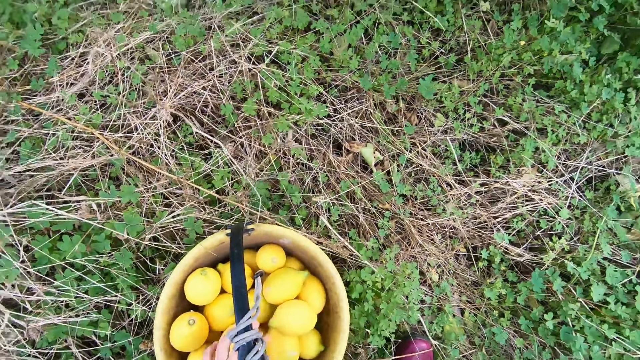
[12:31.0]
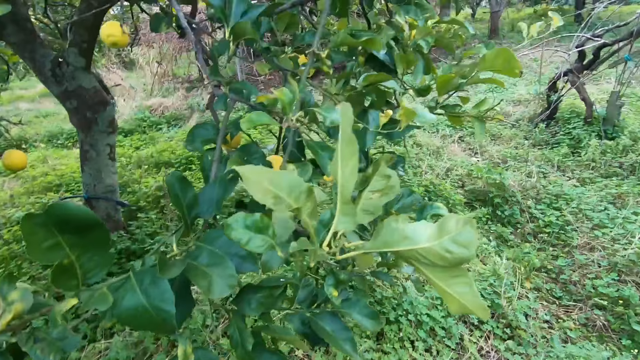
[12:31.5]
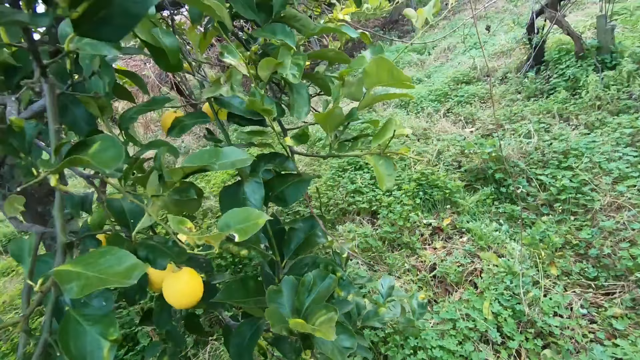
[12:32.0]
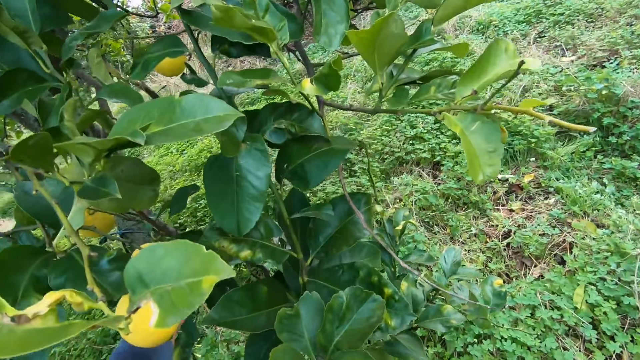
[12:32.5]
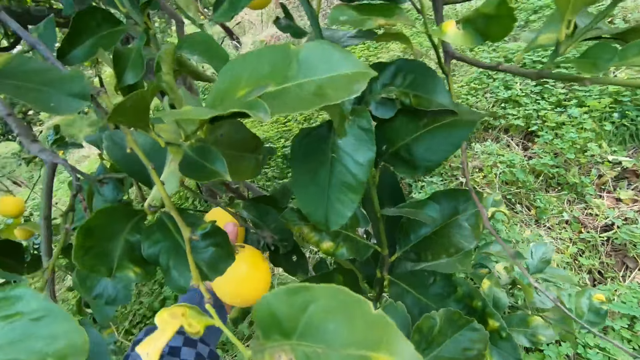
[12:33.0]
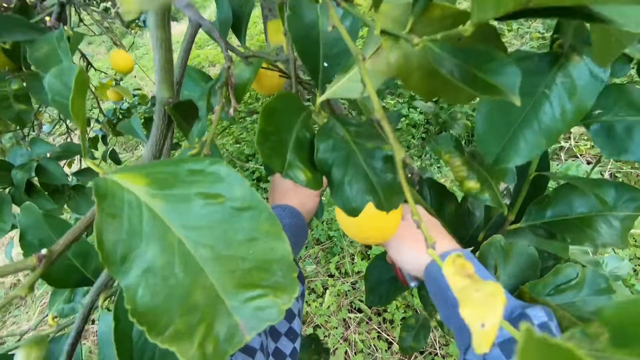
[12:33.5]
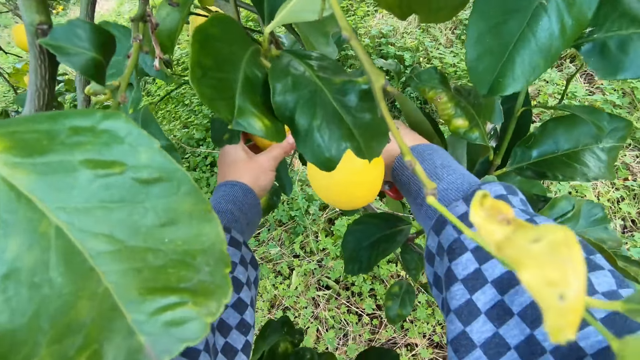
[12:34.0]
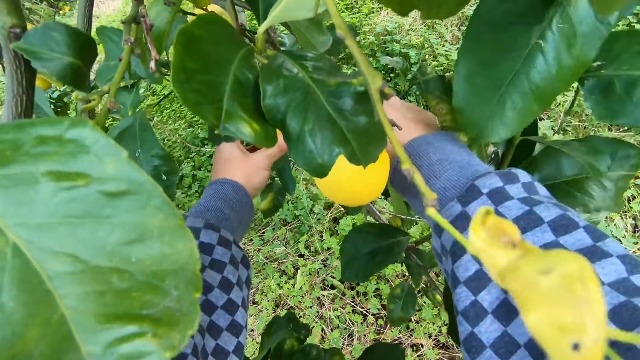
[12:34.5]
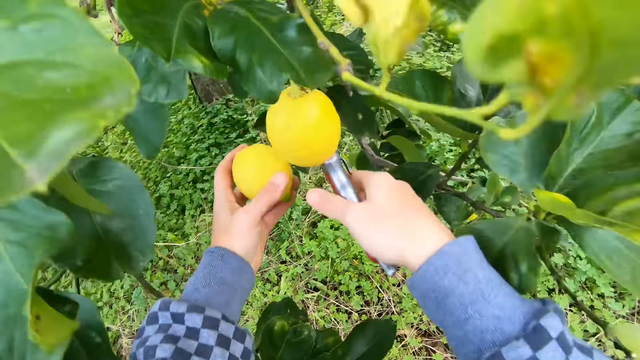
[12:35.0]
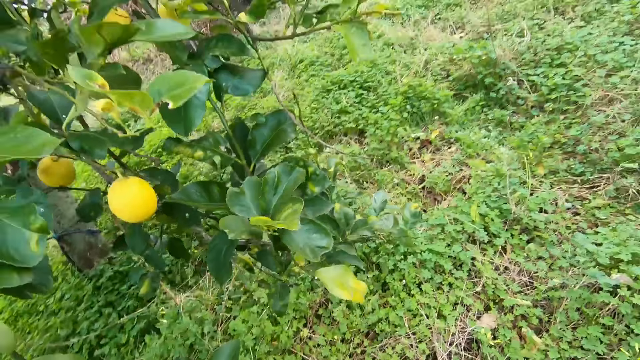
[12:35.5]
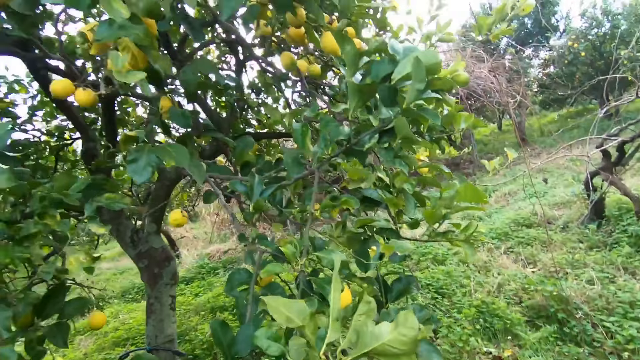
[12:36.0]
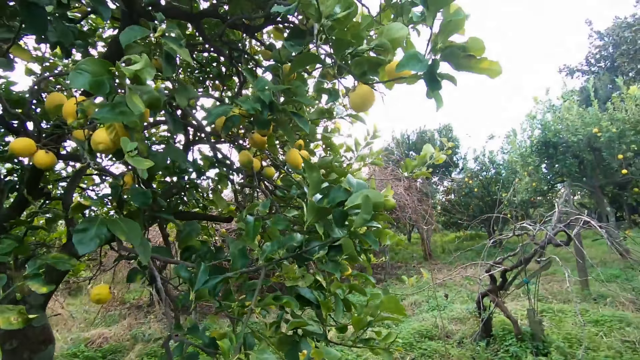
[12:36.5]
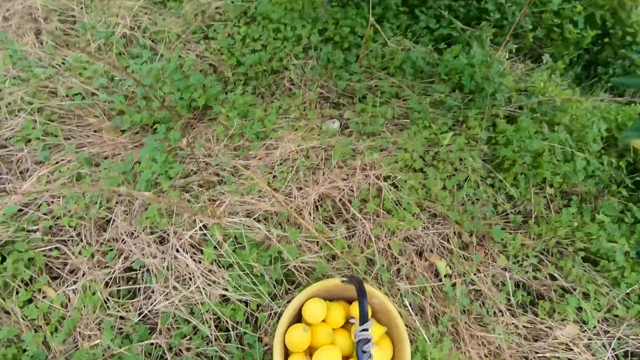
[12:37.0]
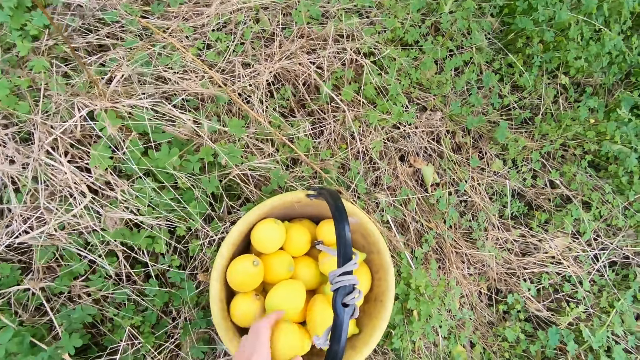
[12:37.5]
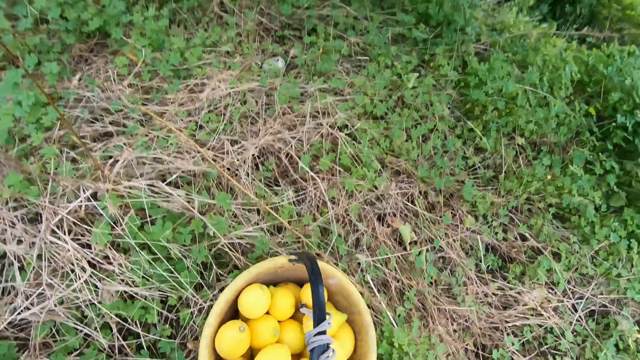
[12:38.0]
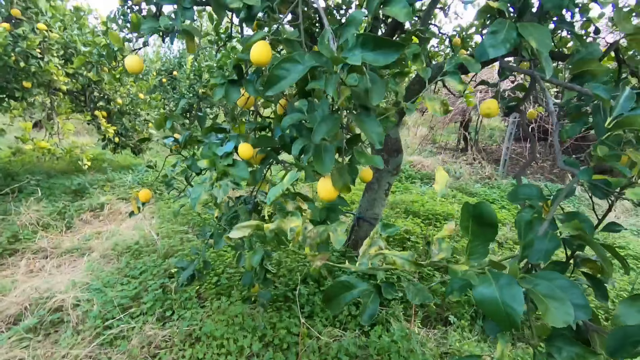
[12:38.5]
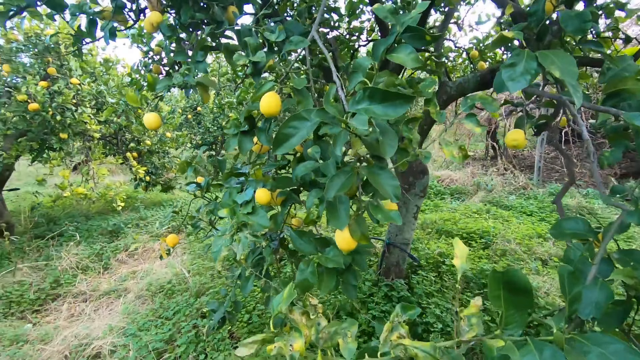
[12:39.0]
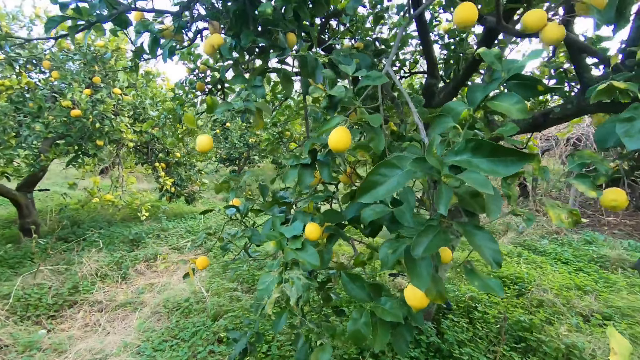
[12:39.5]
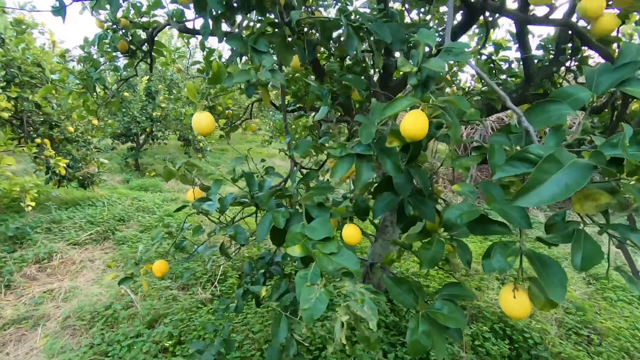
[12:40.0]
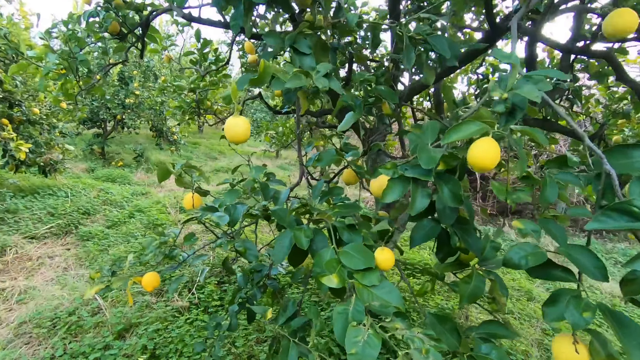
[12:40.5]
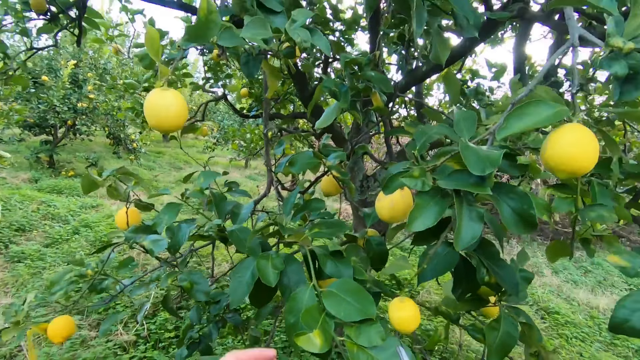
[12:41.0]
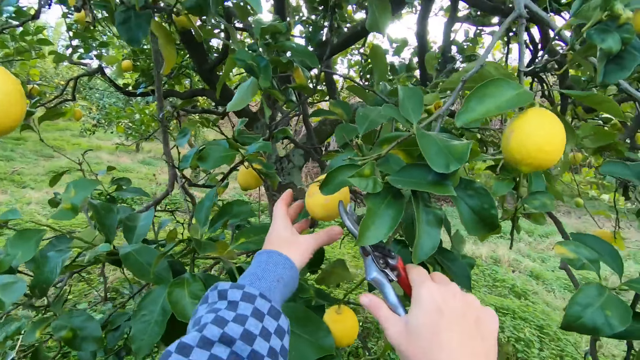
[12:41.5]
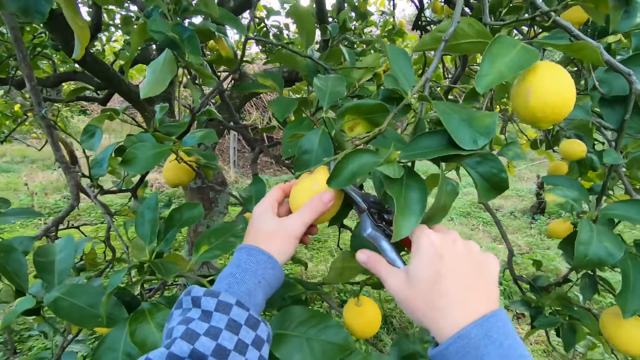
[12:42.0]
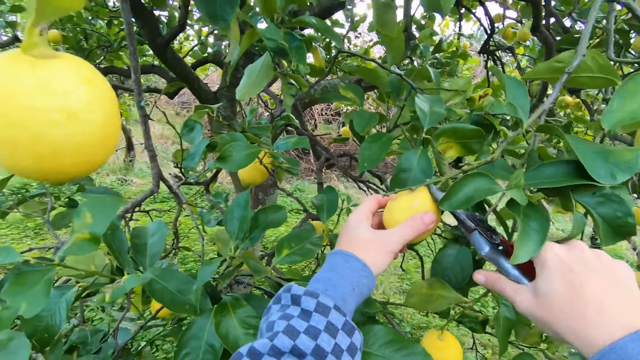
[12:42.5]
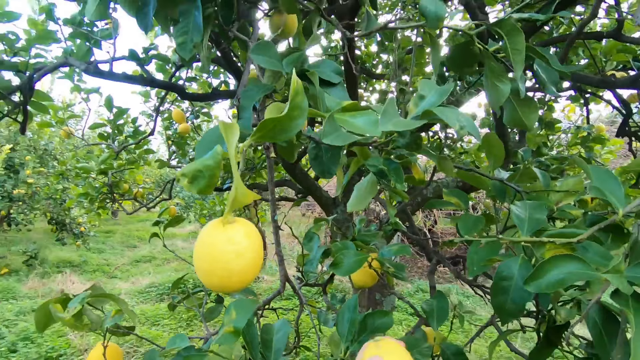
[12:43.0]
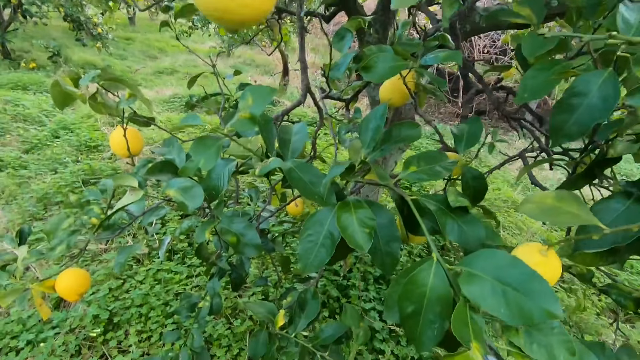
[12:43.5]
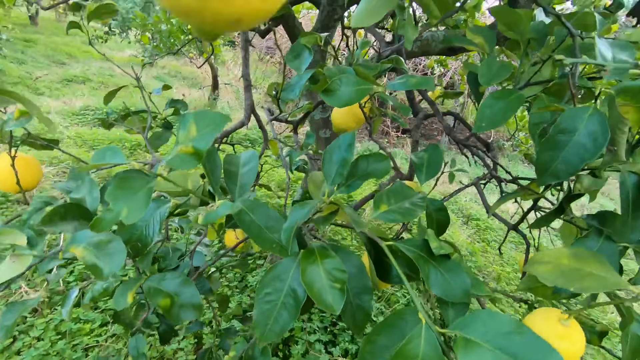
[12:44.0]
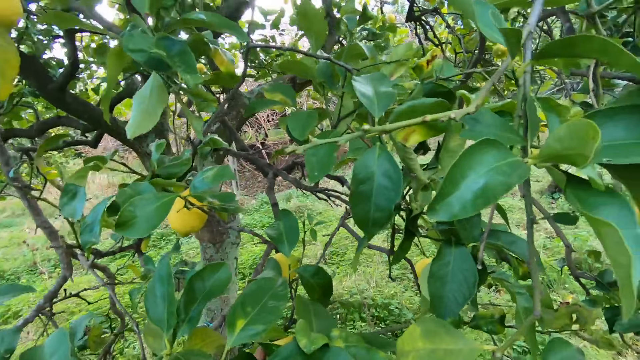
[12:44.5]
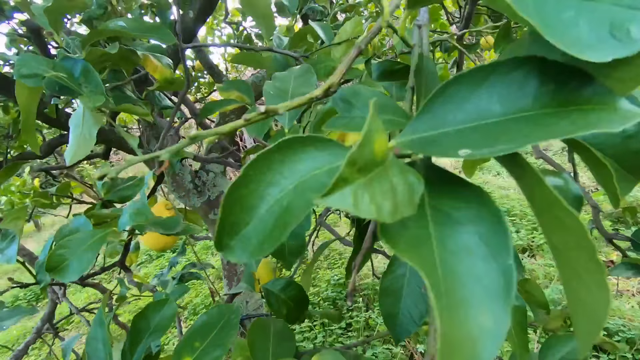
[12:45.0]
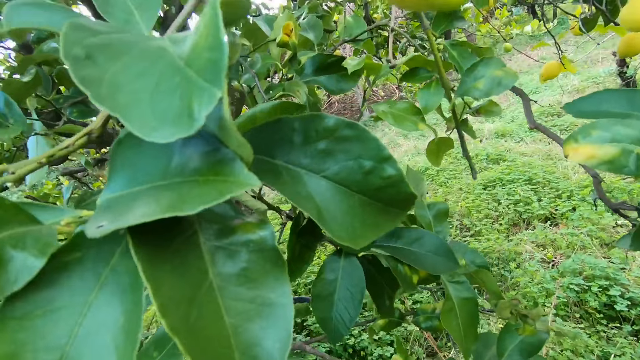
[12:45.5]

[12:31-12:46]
The camera wearer drops the lemon in the bucket with his left hand. He holds a lemon on a tree with his left hand. He cuts the lemon with the cutter in his right hand. He drops the lemon in the bucket with his left hand. He holds a lemon on a tree with his left hand. He cuts the lemon with the cutter in his right hand.

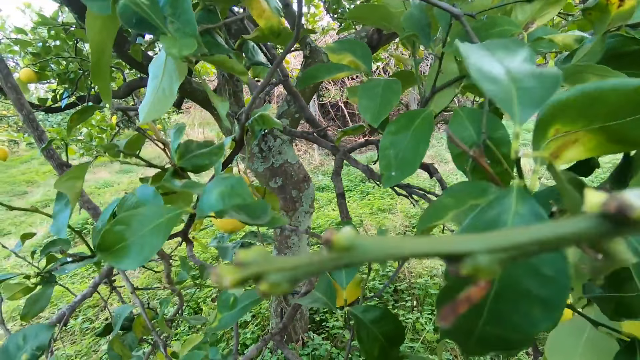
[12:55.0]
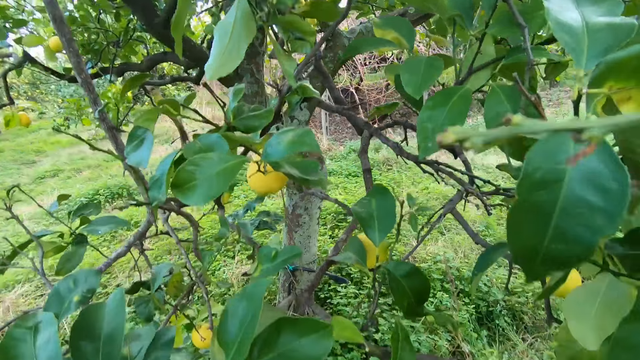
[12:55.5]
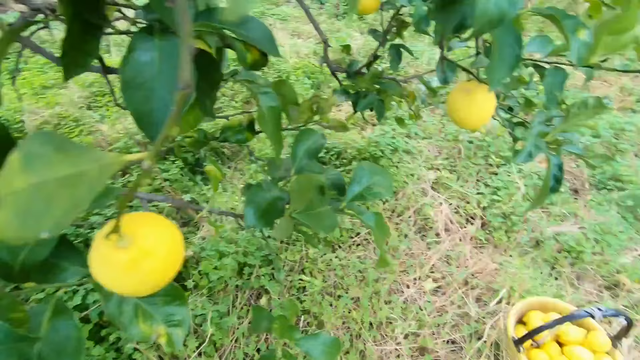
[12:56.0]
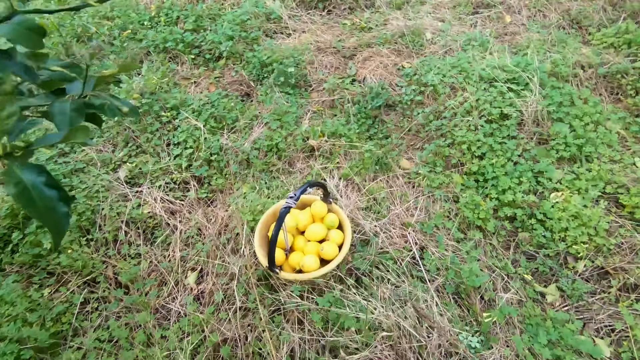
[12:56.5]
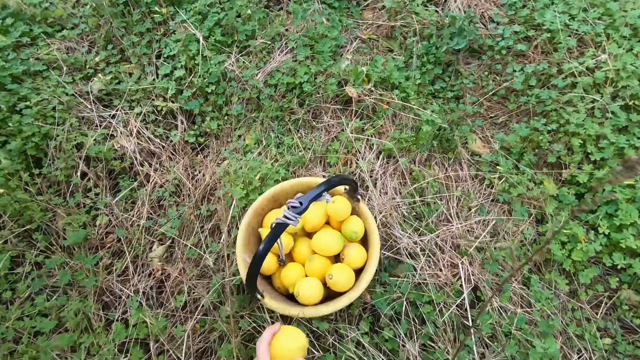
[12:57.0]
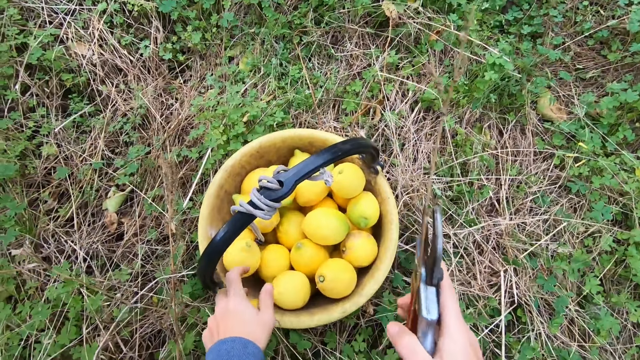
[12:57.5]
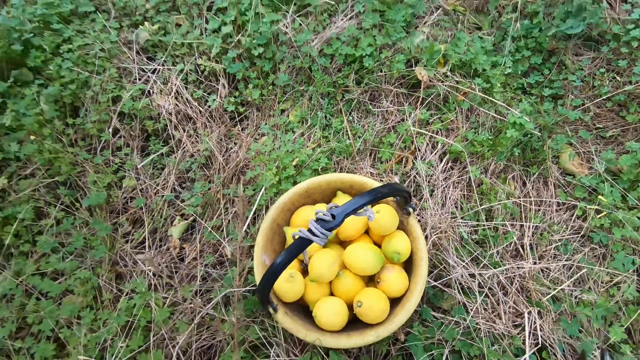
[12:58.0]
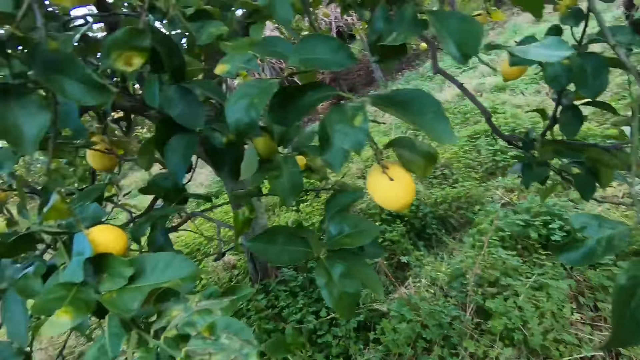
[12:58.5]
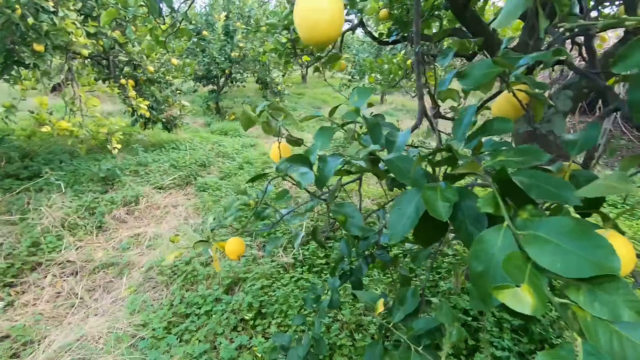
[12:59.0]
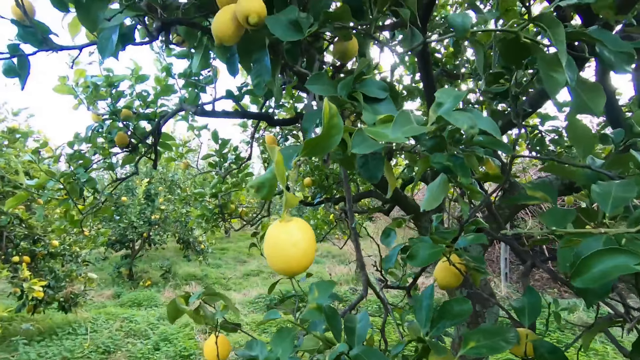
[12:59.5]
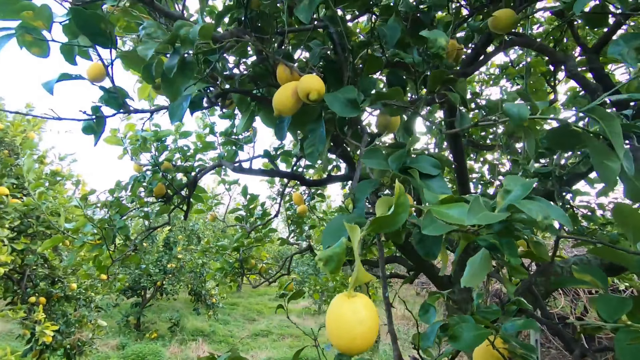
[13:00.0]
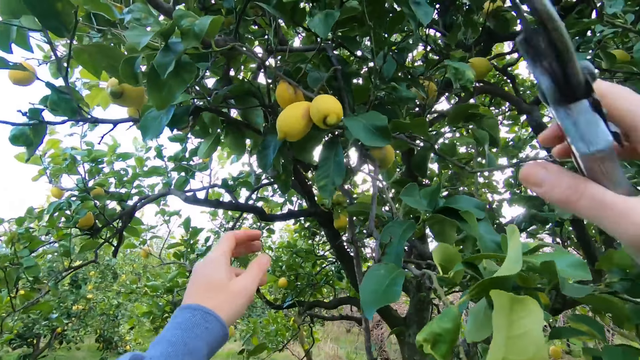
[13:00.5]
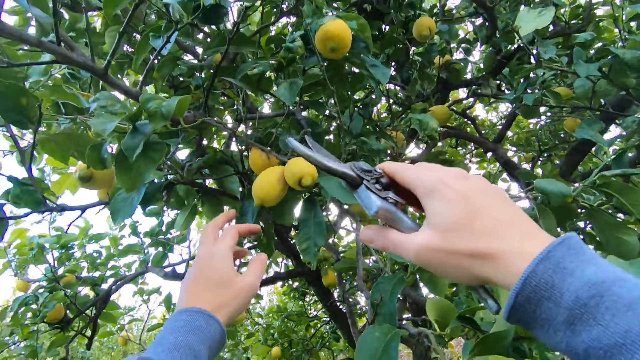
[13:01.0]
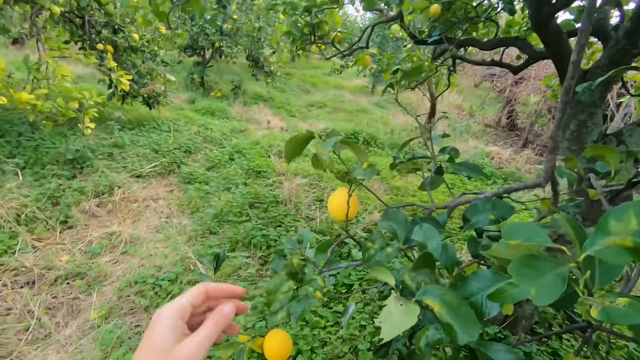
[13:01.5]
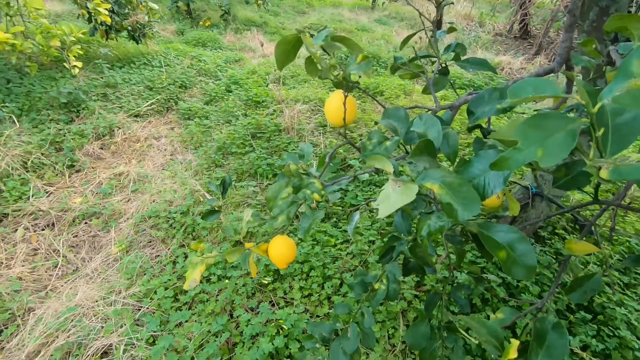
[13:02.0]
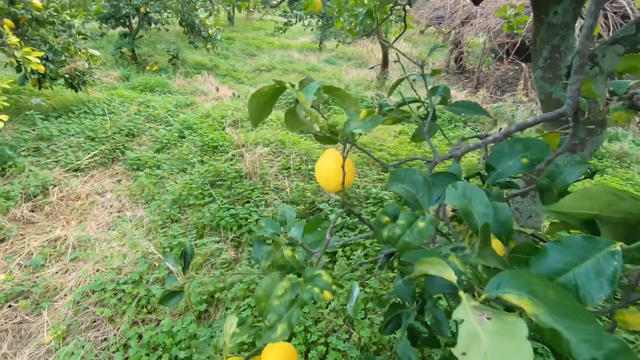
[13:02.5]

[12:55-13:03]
The camera wearer drops the lemon in the bucket with his left hand.
